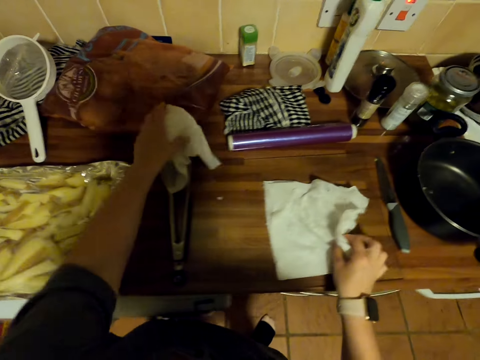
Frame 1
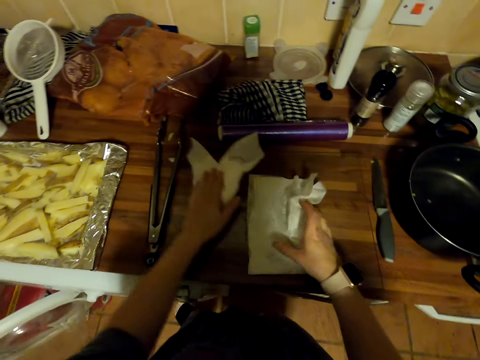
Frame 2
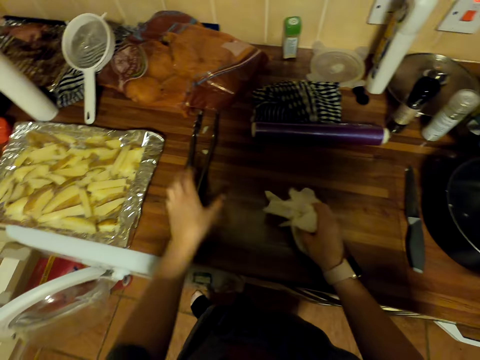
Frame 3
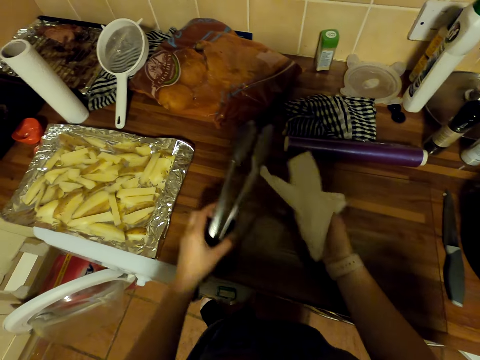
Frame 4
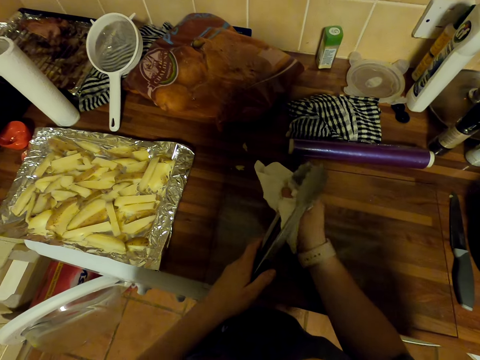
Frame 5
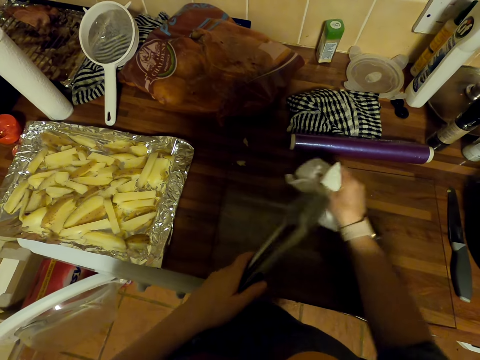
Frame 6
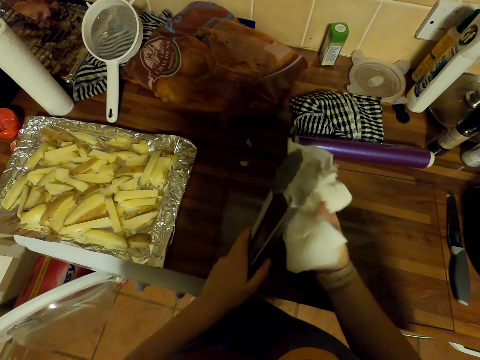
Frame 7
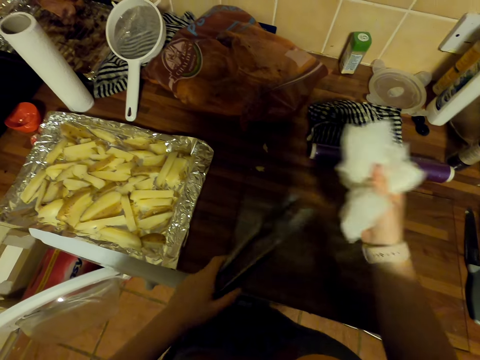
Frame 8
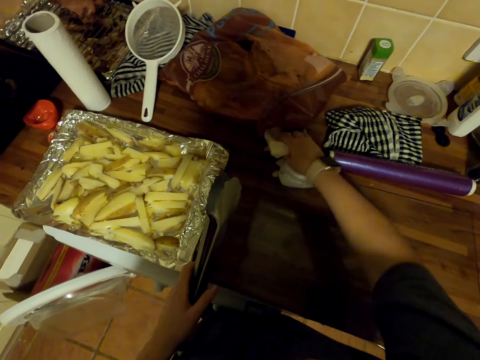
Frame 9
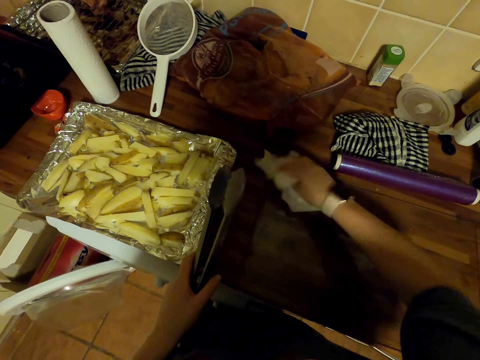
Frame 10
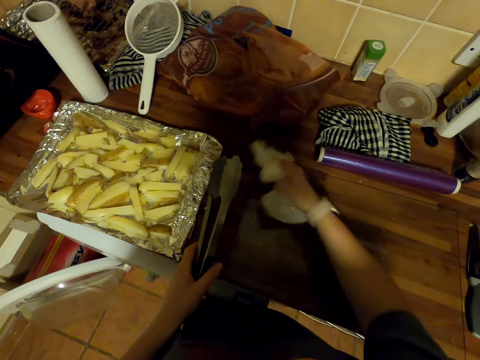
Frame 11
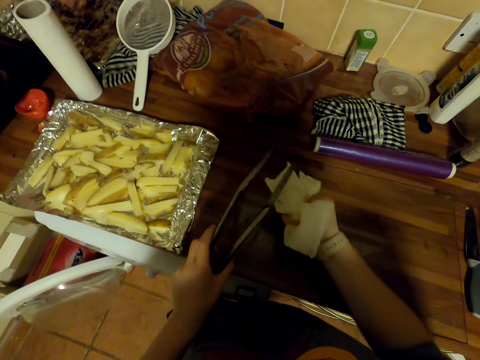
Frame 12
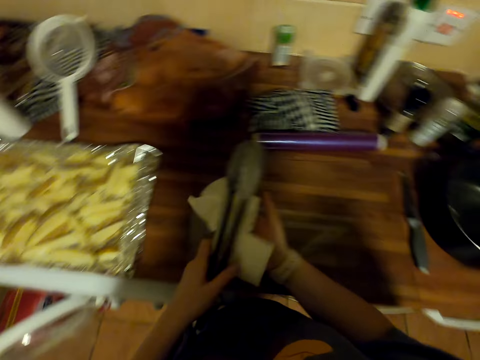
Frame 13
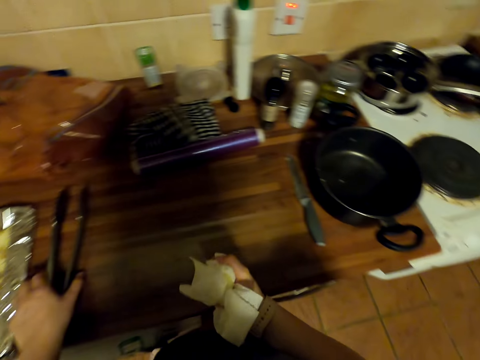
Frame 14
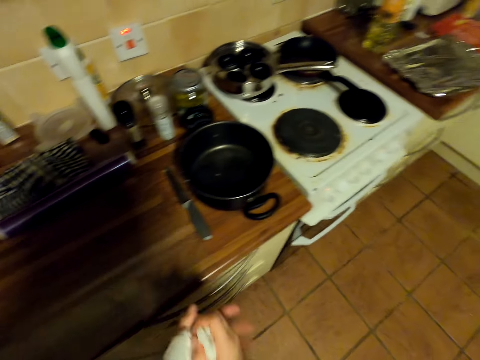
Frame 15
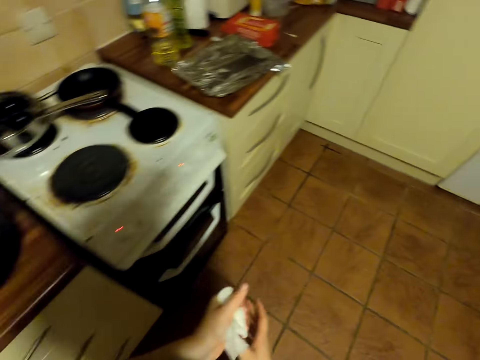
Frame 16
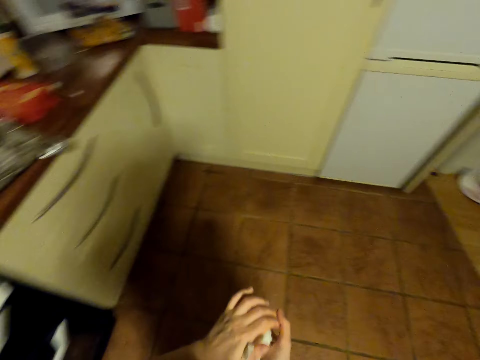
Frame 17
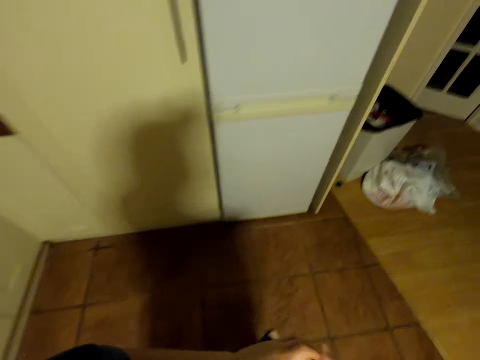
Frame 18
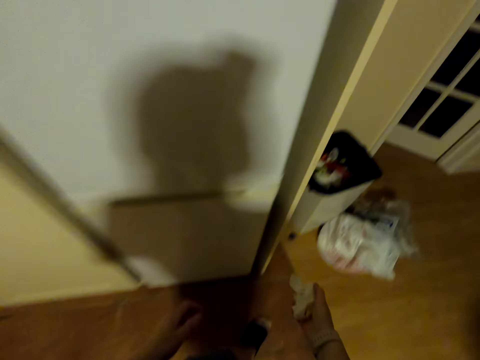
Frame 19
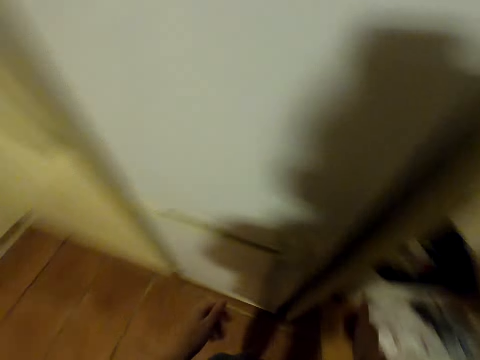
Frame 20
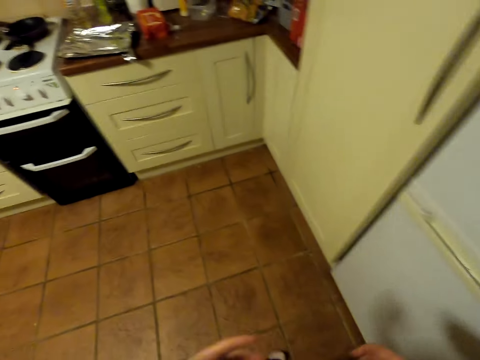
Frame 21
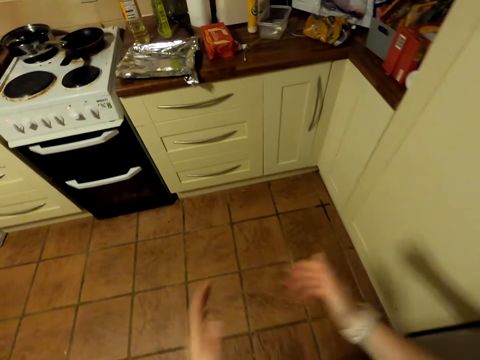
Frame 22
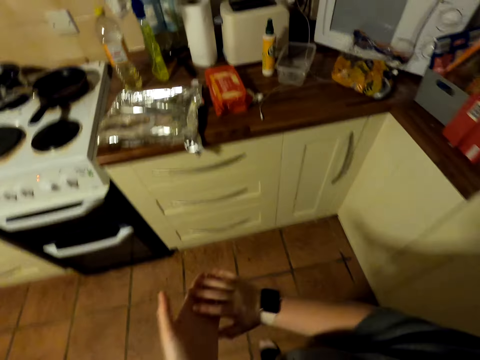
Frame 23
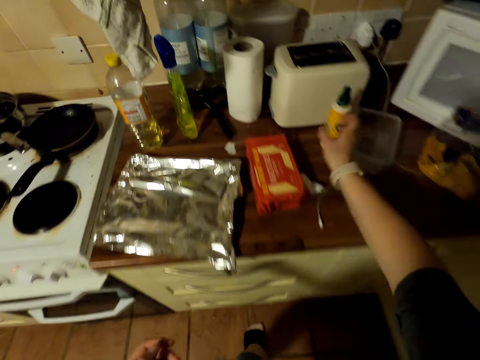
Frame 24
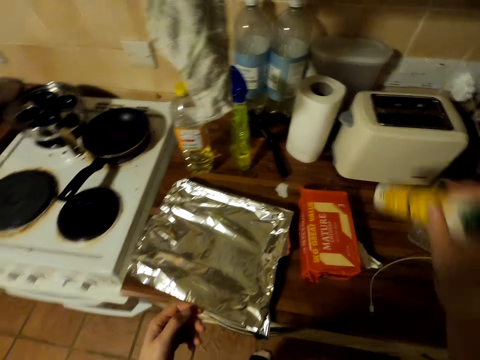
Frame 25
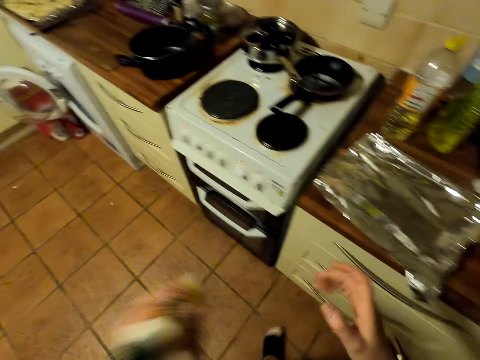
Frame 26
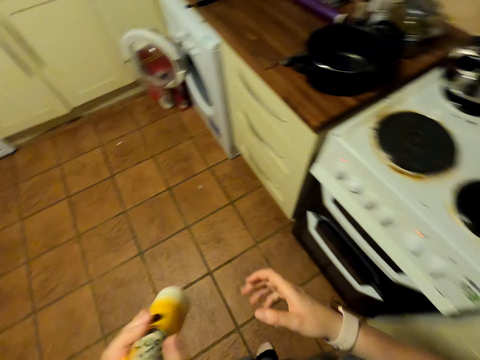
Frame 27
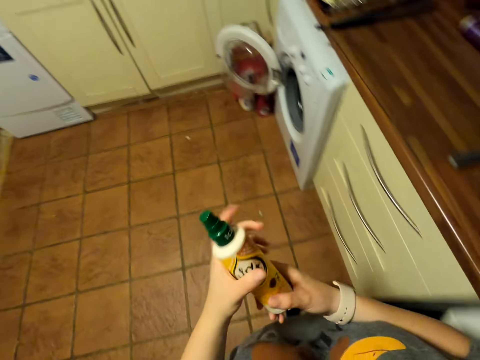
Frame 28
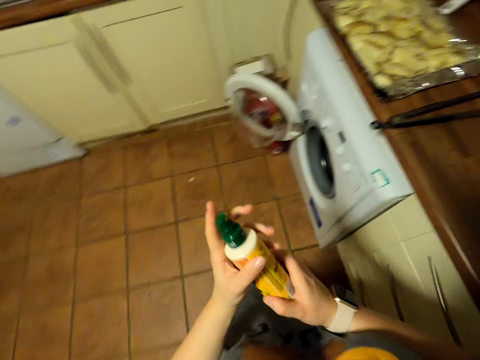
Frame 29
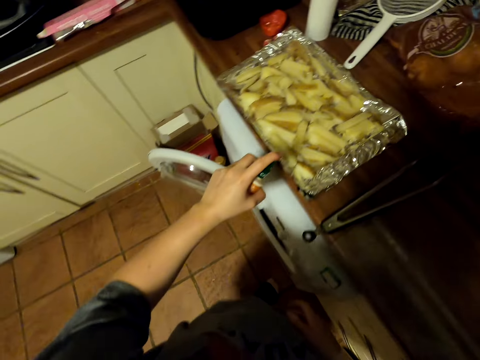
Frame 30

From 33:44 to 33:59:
The camera wearer picks up kitchen tissues or a kitchen towel. They pick up a tong. They wipe the tong with a kitchen tissue. They pick something on the countertop with the kitchen tissue. They wipe the countertop. They look at the tongs. They wipe the countertop with the tong. They put the tongs on the countertop. They walk around. They wipe their hands with the kitchen towel. They throw the kitchen tissue in the trash bin. They walk around. They wipe their hands. They pick up a spray bottle on the countertop. They shake the spray bottle. They walk around.

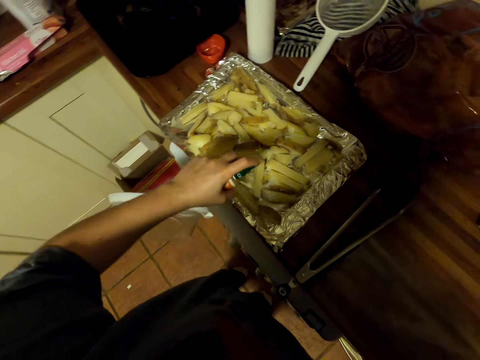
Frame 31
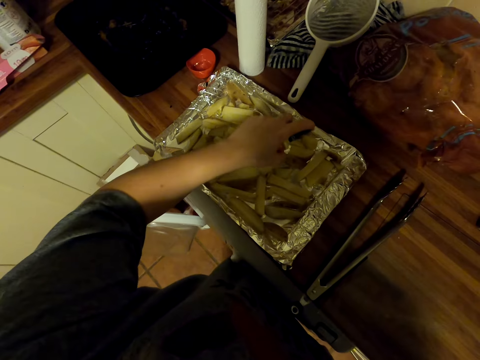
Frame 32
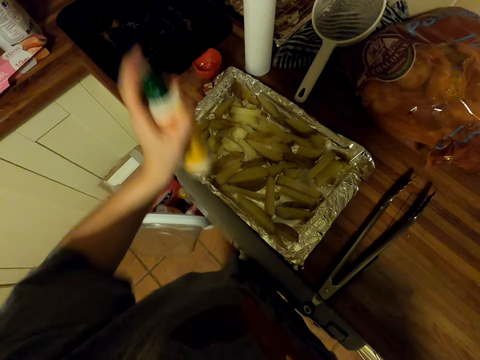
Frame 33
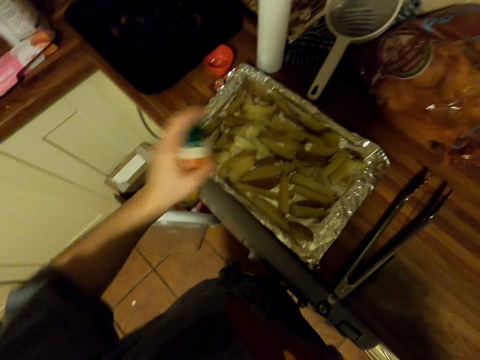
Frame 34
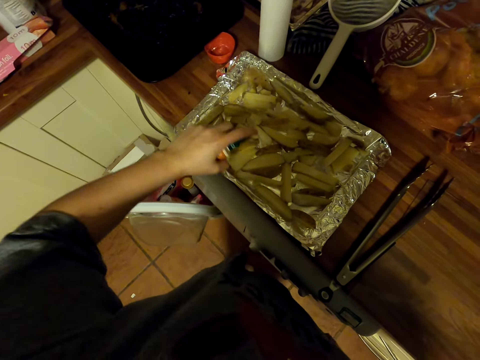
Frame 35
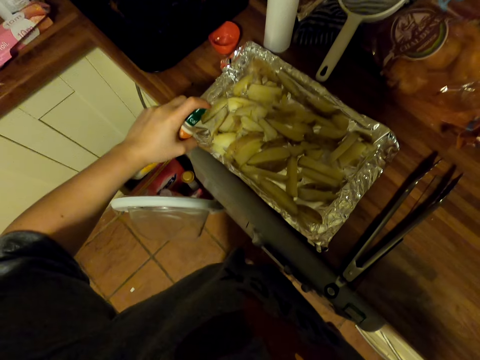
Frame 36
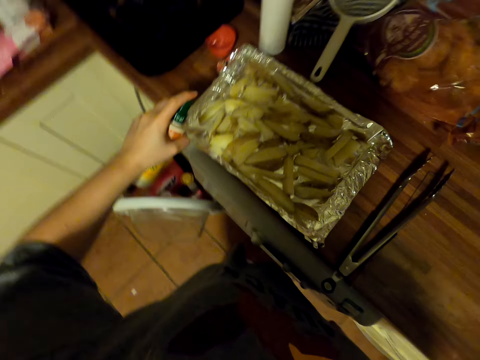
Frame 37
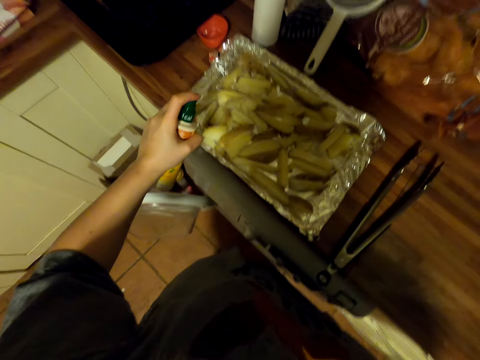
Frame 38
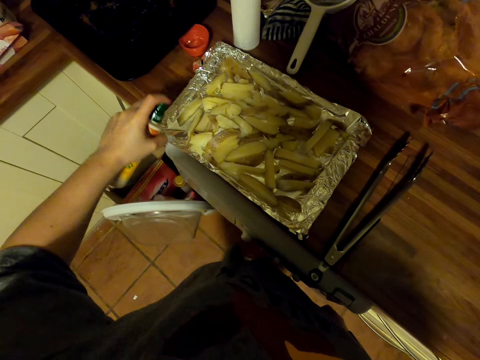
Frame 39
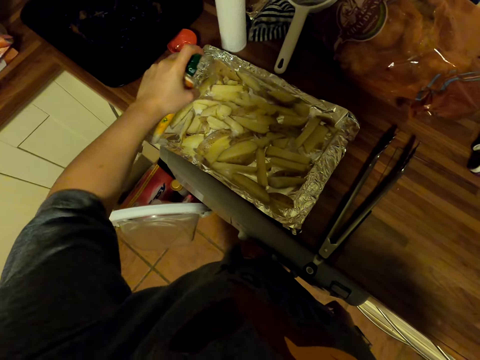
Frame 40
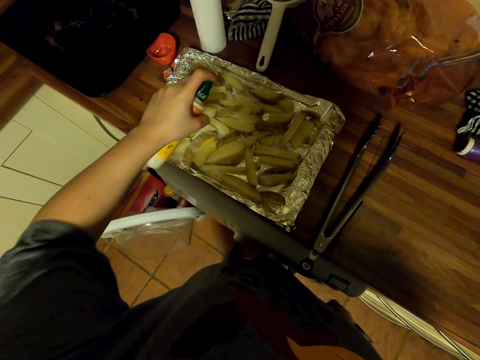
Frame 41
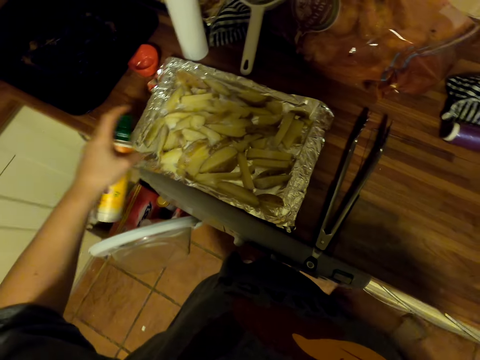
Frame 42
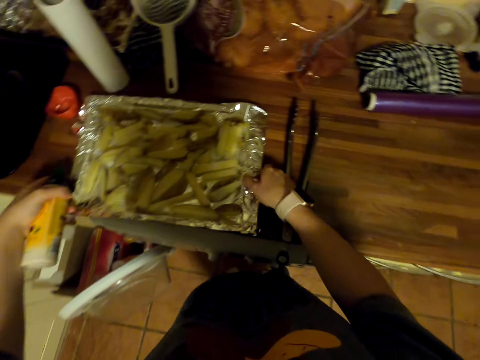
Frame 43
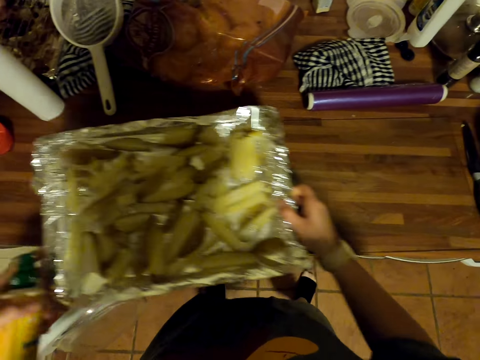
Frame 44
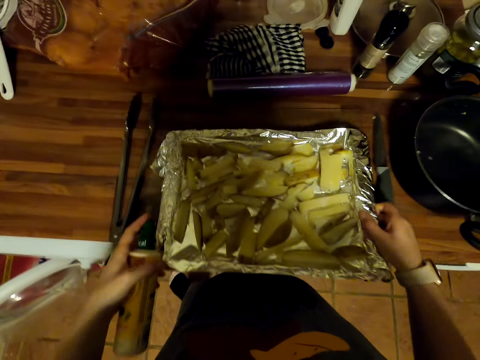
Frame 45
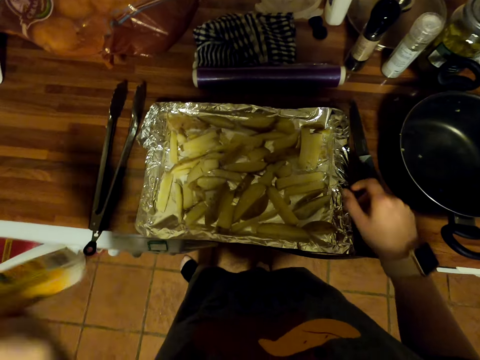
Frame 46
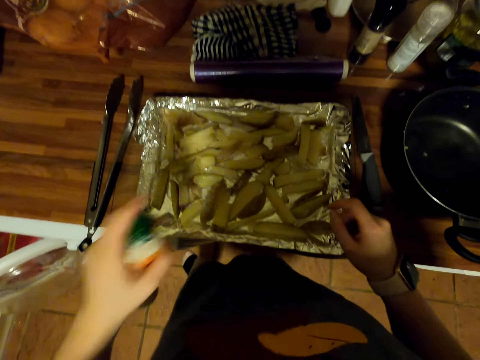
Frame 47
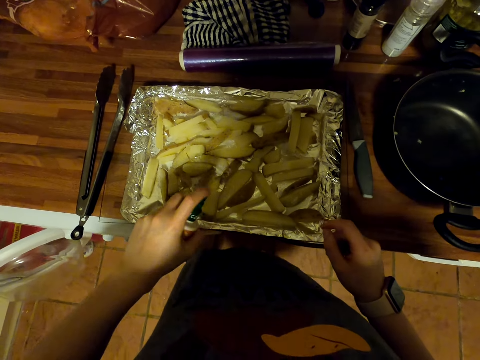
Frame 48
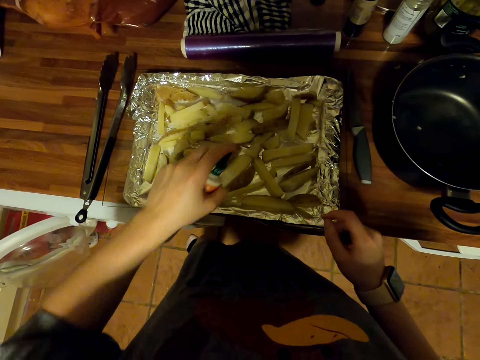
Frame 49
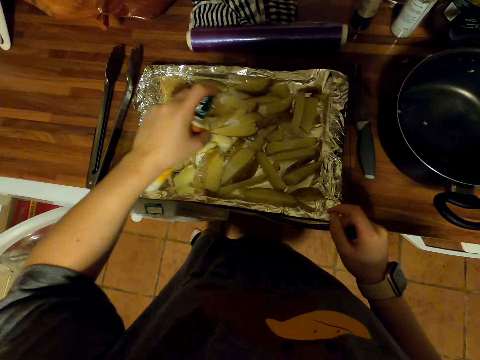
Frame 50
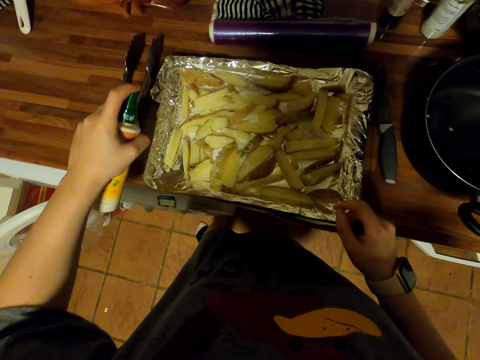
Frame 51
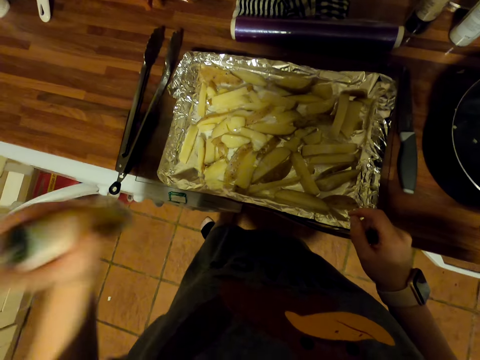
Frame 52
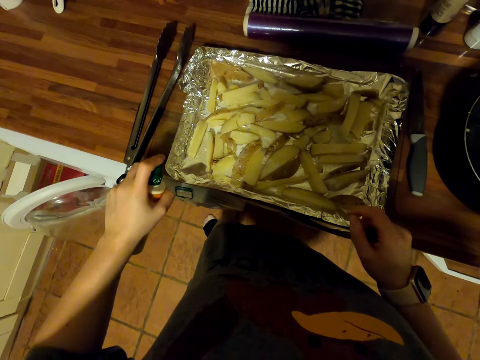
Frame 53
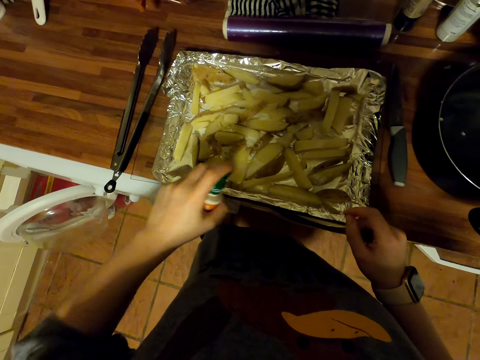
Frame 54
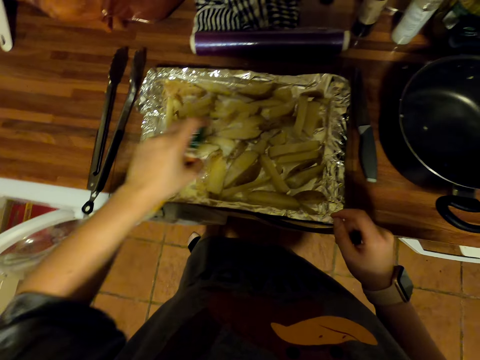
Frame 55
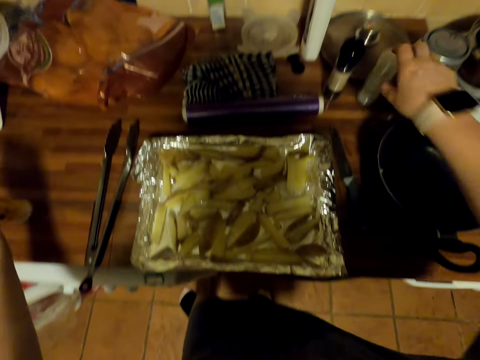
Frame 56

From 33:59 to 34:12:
The camera wearer sprays something on the potatoes. They shake a spray bottle. They spray something on the potatoes. They move an oven plate. They pick up a tray on the countertop. They put the tray on the countertop. They shake the spray bottle. They spray something on the potatoes. They shake the spray bottle. They spray something on the potatoes.
